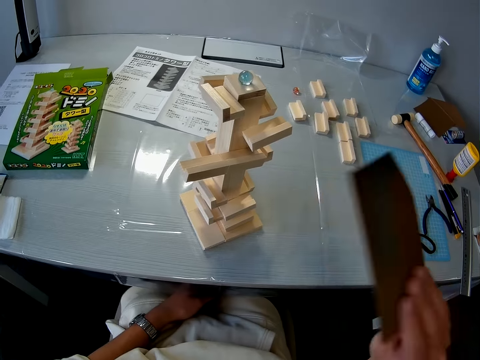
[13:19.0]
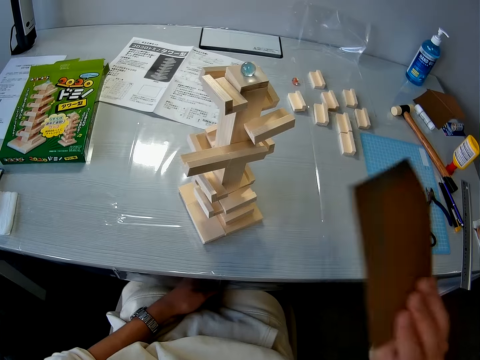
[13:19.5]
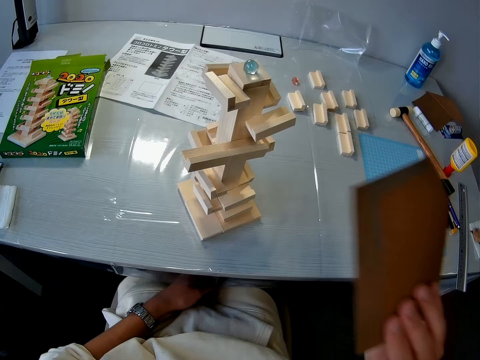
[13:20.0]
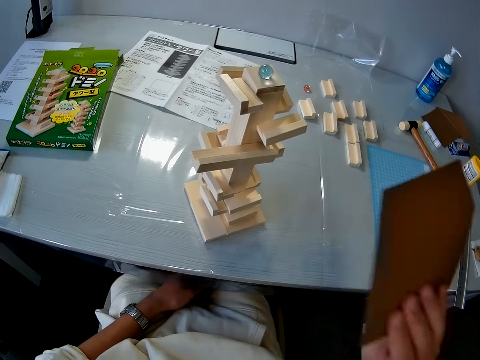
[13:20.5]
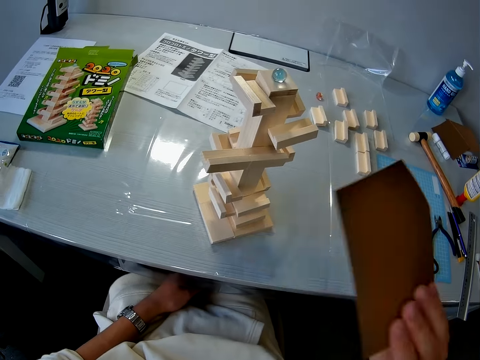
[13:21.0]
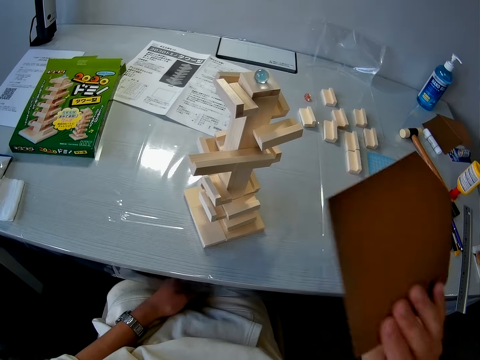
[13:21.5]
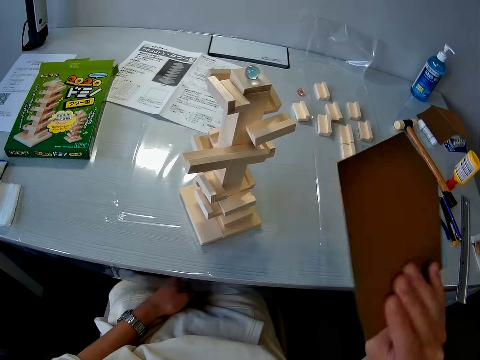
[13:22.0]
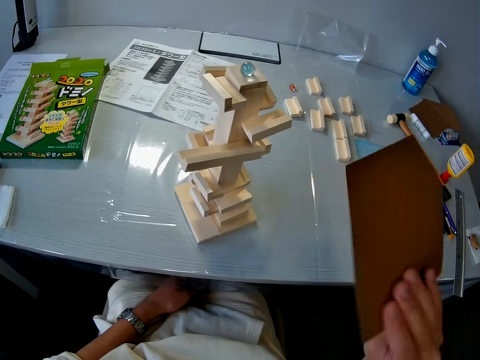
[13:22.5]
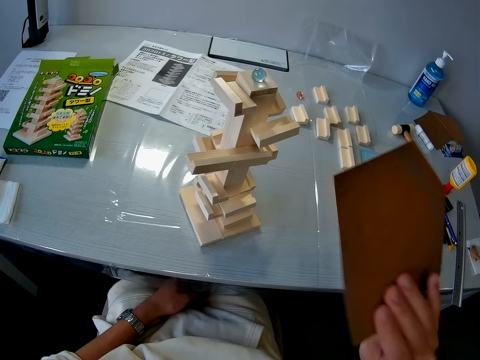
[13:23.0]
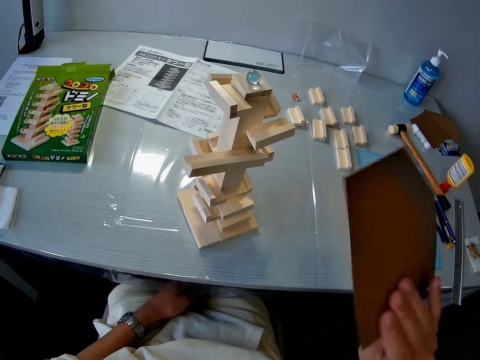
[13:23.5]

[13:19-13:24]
The camera wearer sifts the maze marbles with the piece of paper.

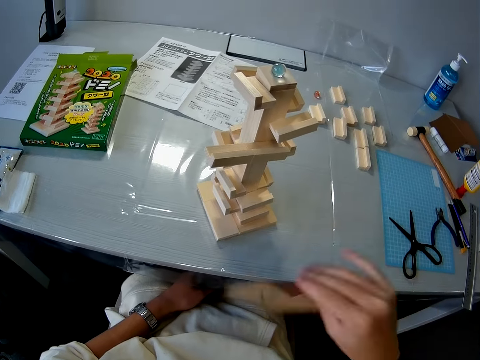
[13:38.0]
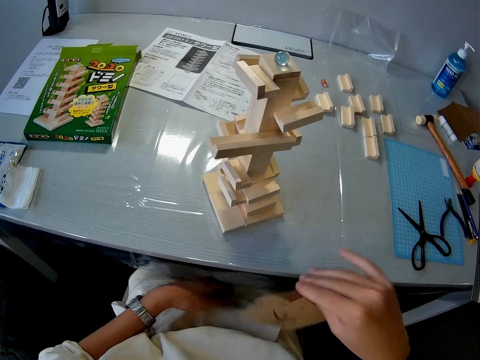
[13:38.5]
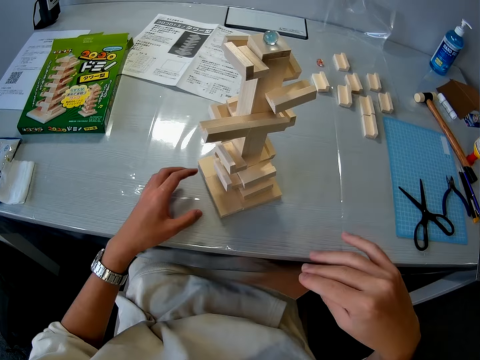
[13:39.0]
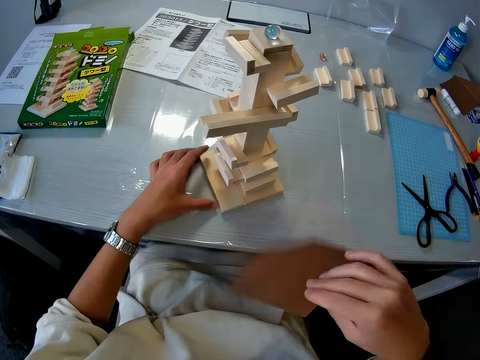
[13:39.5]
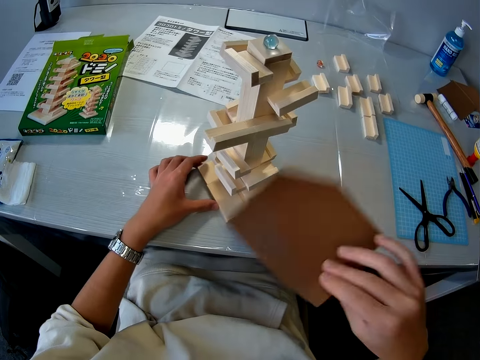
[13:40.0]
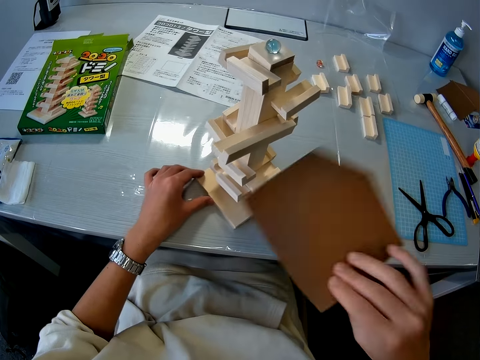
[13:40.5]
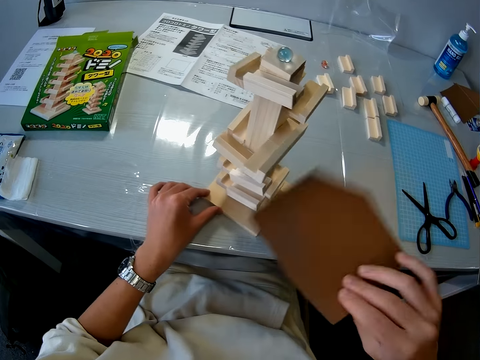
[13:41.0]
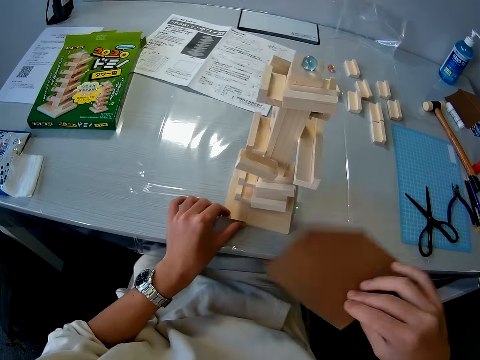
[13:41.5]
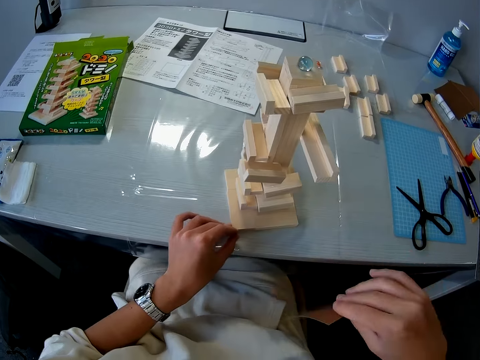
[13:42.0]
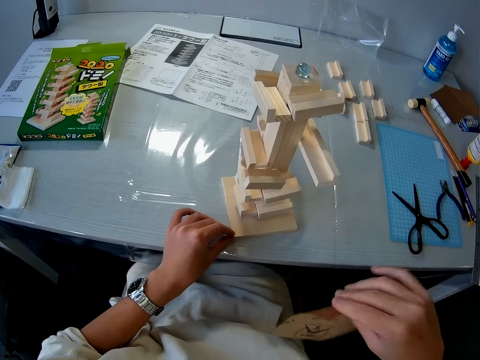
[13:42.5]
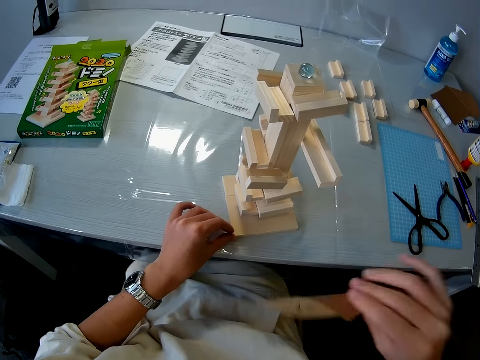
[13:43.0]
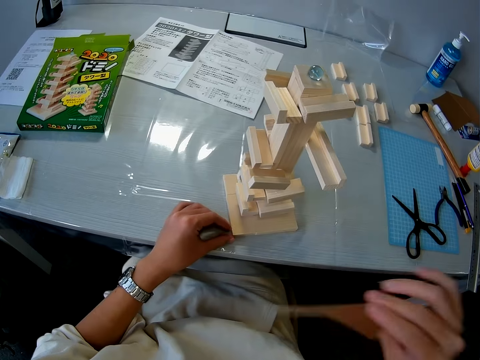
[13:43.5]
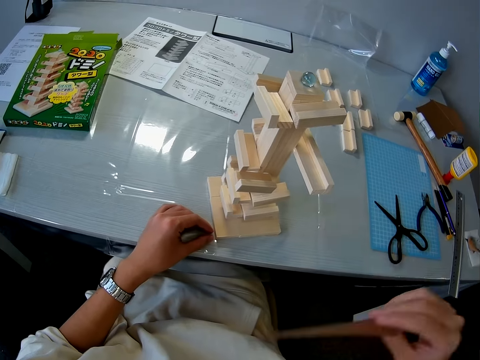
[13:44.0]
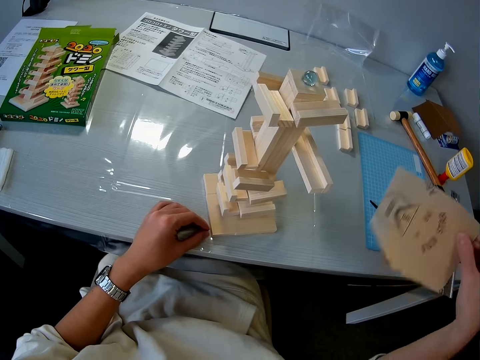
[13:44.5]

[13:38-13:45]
The camera wearer turns the wooden mechanical model with her left hand.

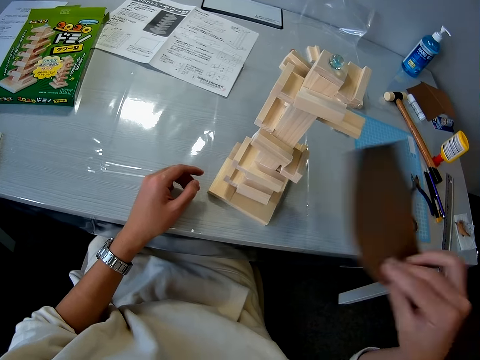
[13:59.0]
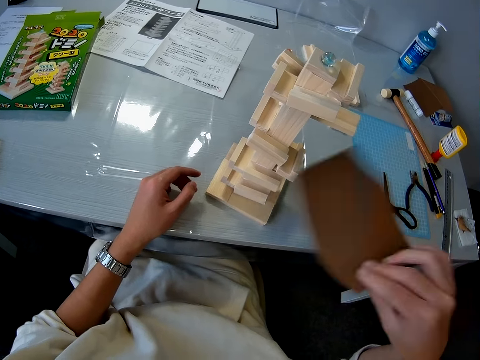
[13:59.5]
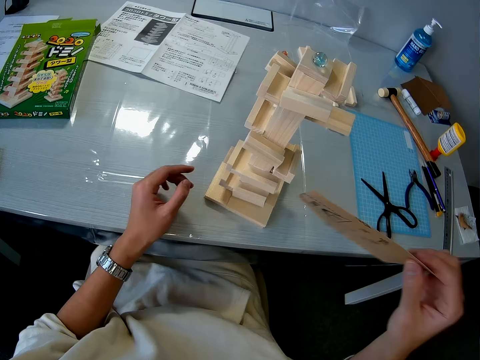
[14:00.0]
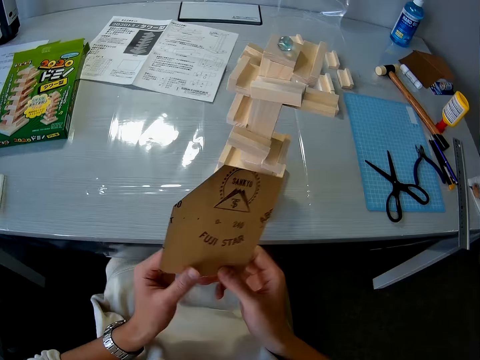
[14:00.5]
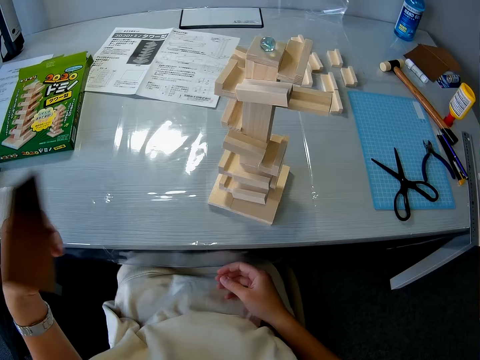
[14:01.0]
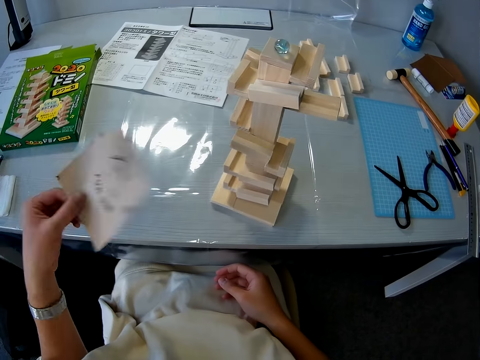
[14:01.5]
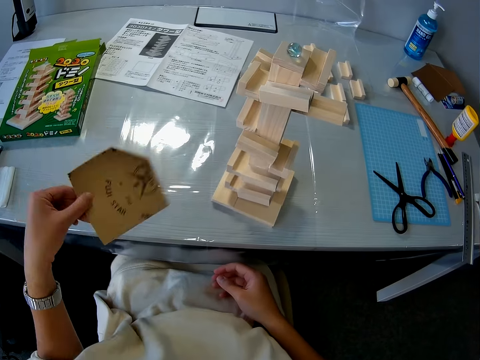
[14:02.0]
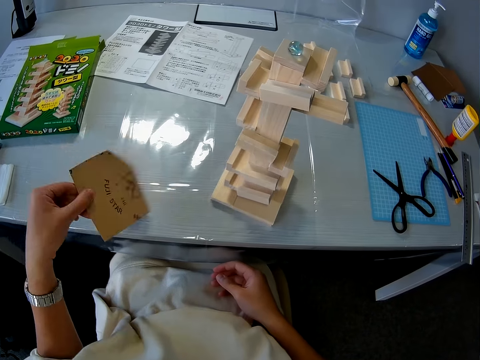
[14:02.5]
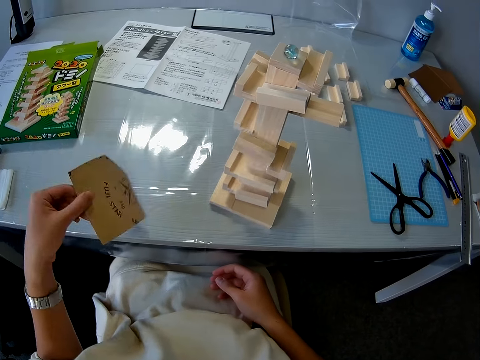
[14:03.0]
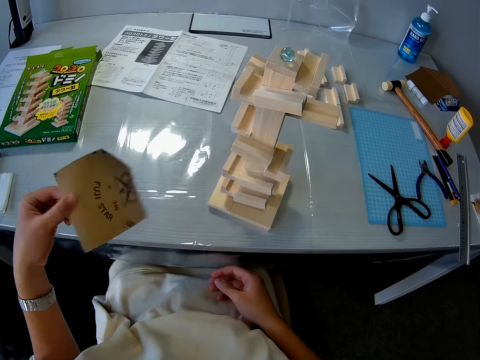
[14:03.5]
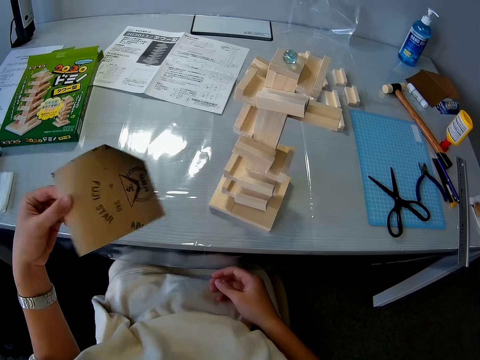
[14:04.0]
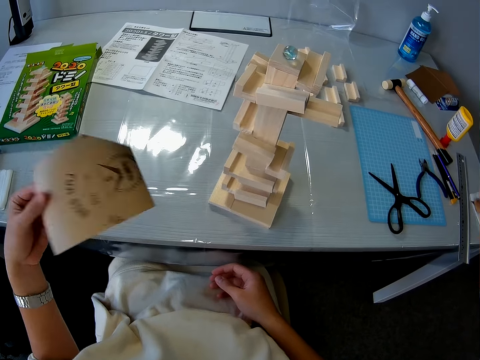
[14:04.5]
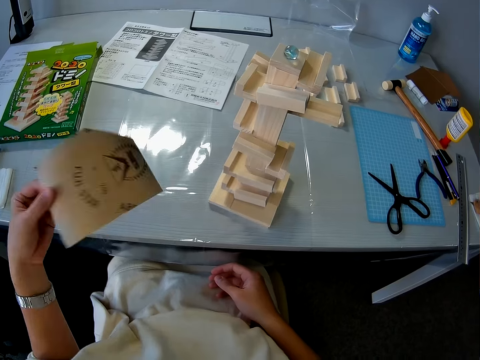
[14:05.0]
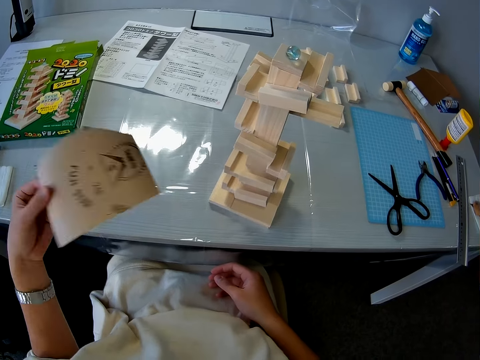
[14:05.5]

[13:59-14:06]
The camera wearer passes the sandpaper to her left hand. She fans the wooden mechanical model with the sandpaper in her left hand.

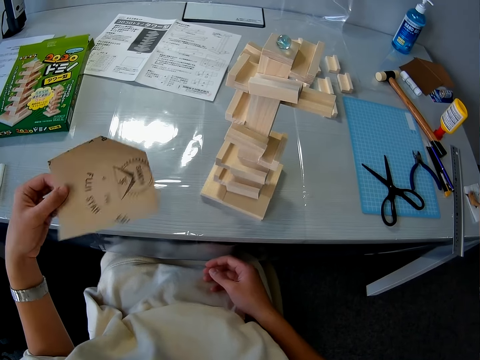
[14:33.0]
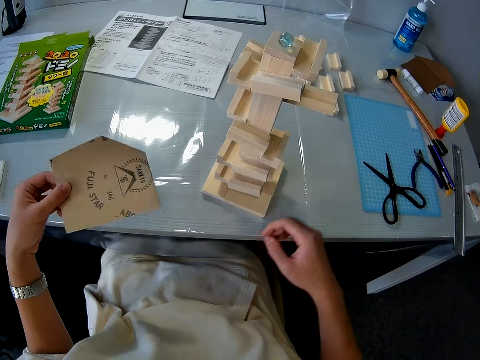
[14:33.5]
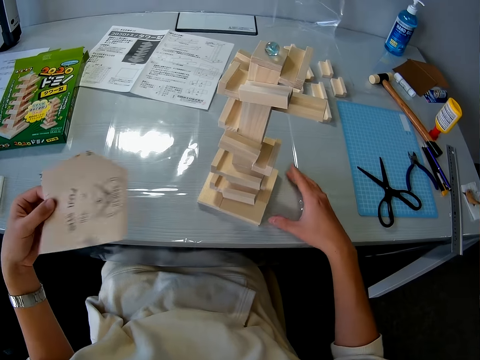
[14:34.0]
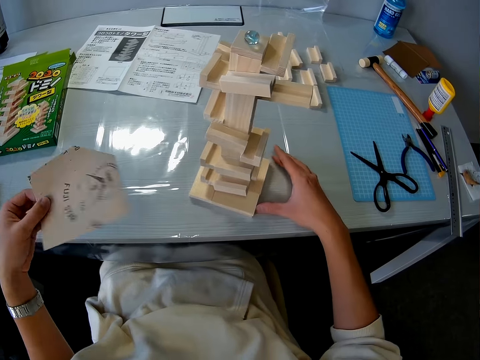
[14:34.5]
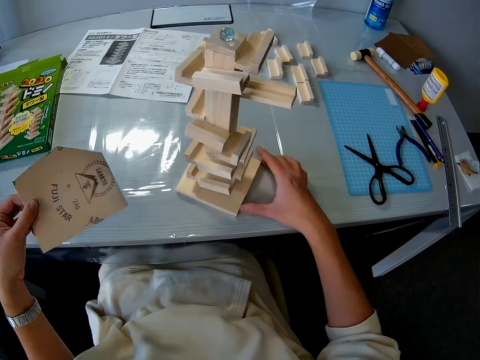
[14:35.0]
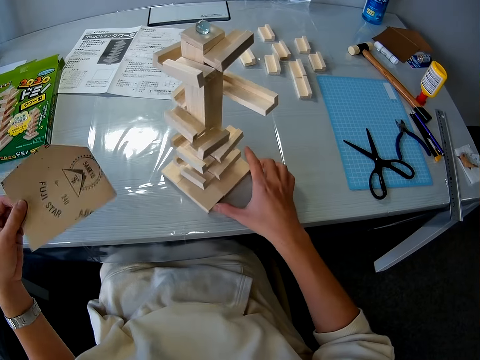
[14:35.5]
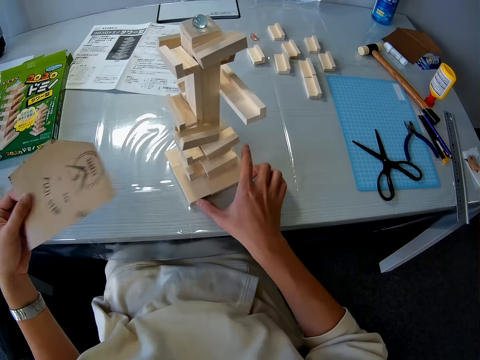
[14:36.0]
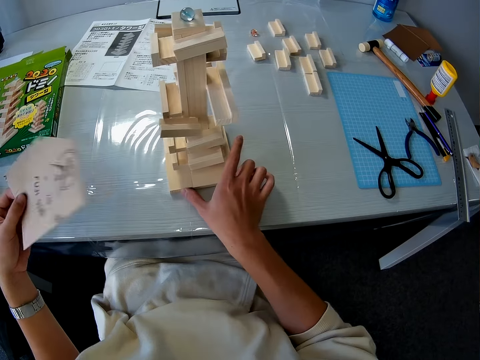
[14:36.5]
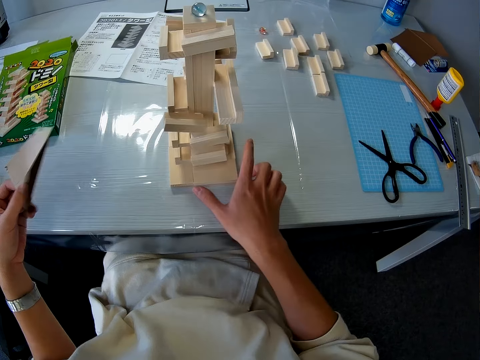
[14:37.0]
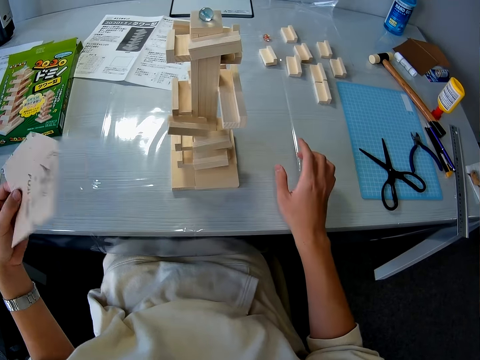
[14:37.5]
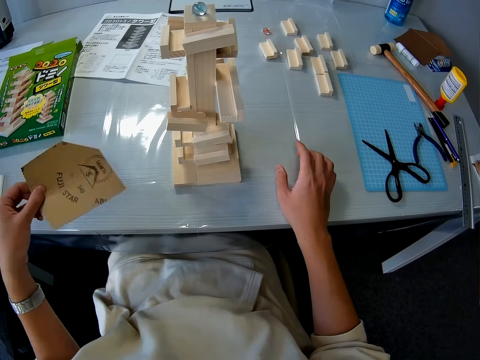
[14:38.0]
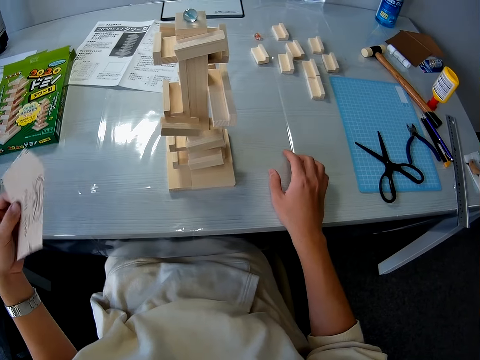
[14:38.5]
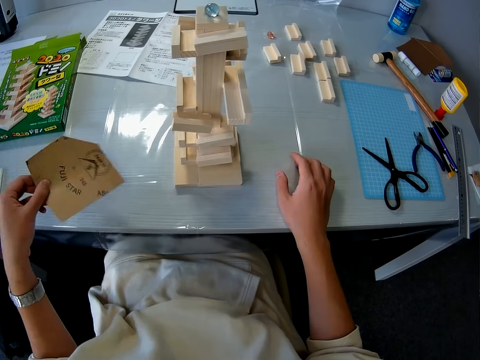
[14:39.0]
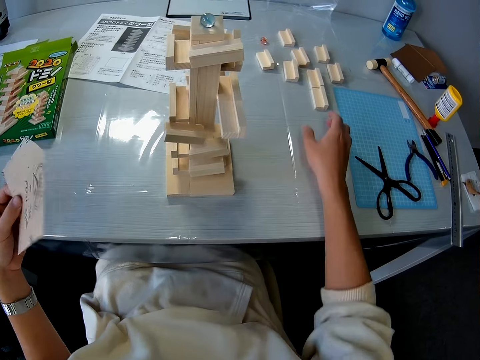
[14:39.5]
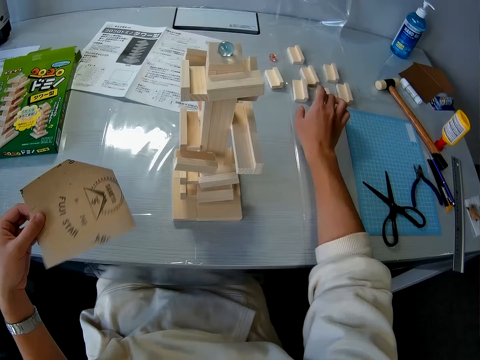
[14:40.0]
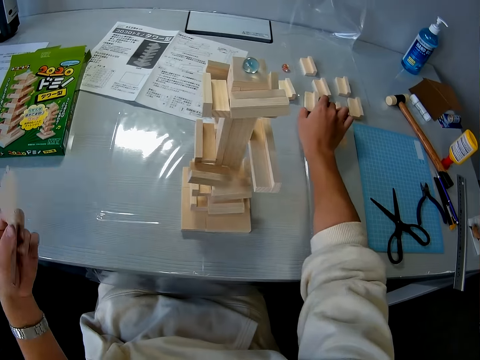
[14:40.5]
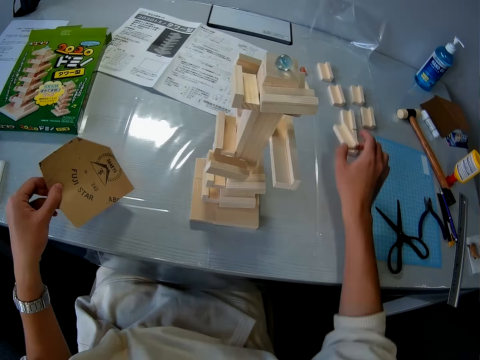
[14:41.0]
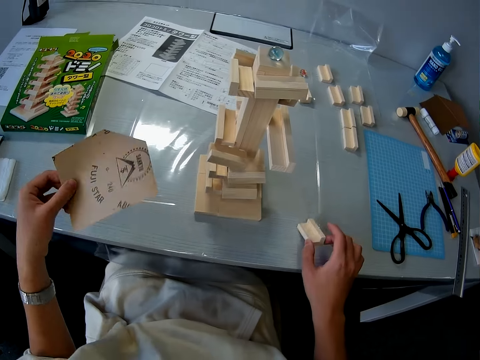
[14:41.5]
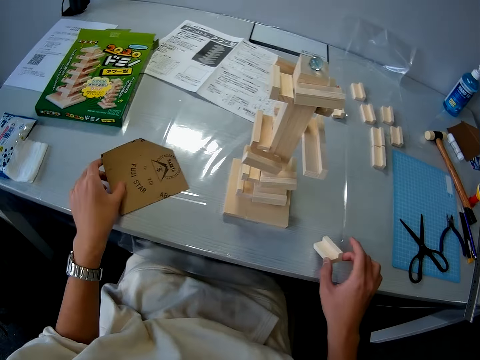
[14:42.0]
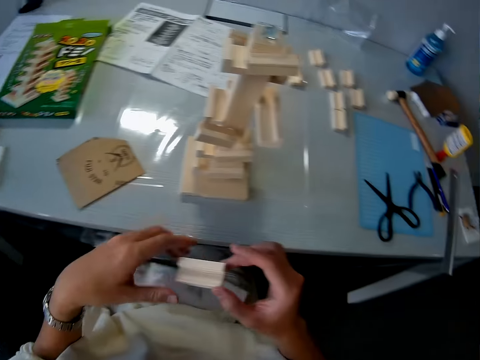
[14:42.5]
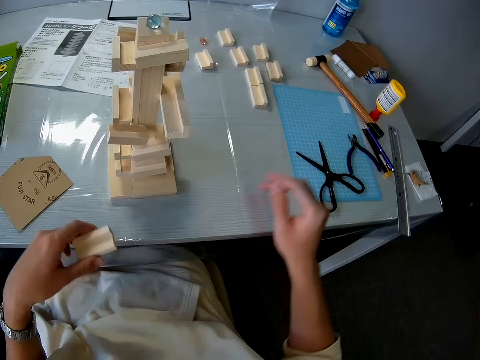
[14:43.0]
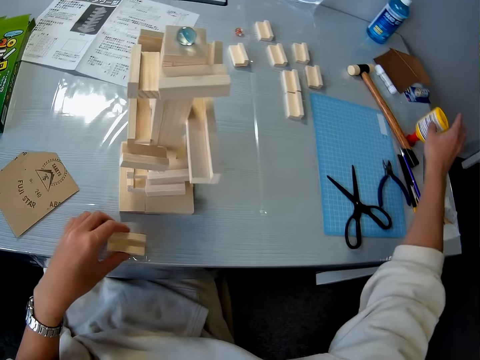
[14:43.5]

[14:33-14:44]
The camera wearer moves the wood craft. She turns the wooden mechanical model on the table with her right hand. She blows the wood craft with a paper. She picks up a wooden mechanical piece or rubber stamp from the table with her right hand. She drops the sandpaper on the table with her left hand. She passes the wooden mechanical piece to her left hand.
